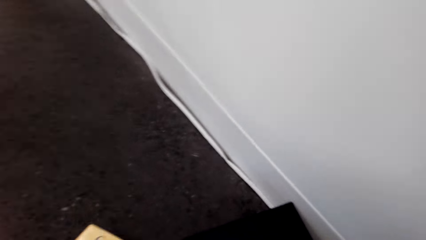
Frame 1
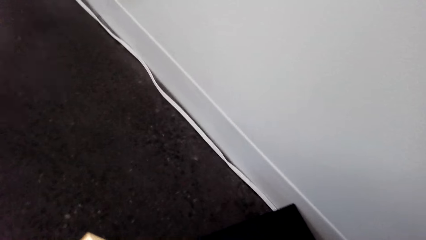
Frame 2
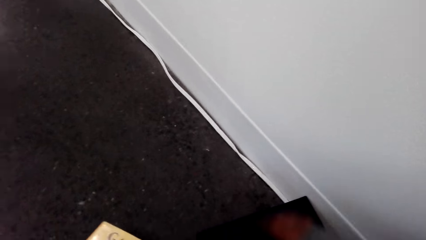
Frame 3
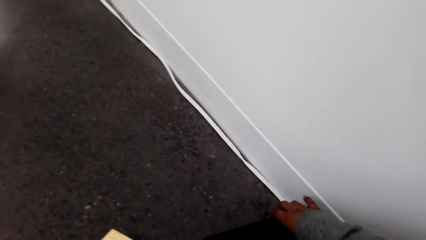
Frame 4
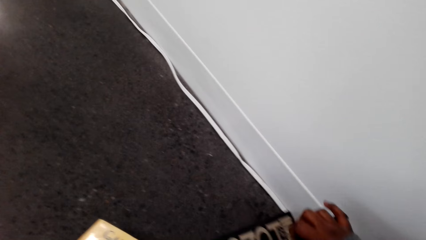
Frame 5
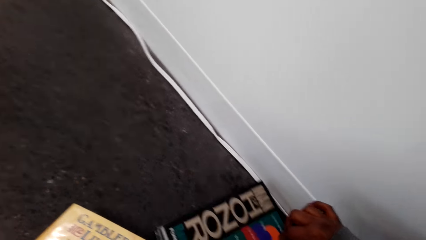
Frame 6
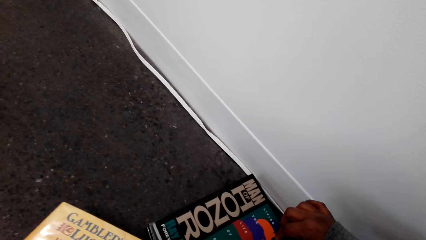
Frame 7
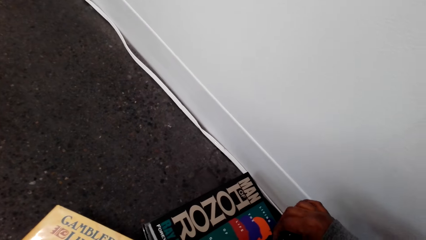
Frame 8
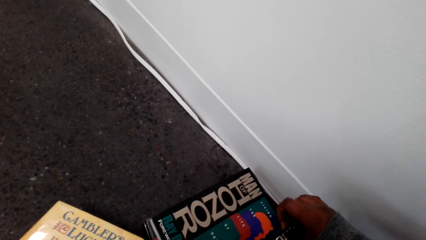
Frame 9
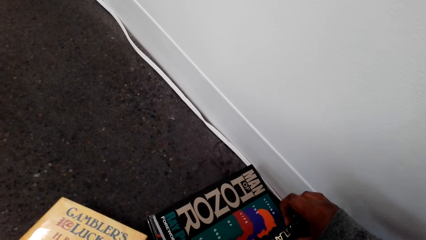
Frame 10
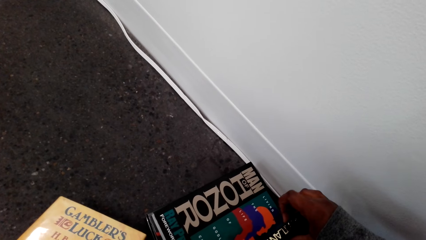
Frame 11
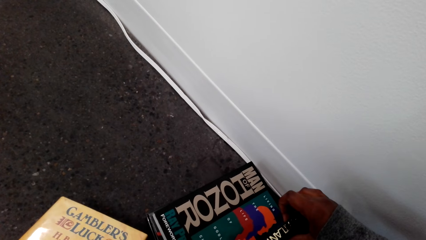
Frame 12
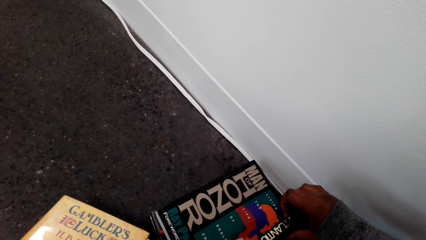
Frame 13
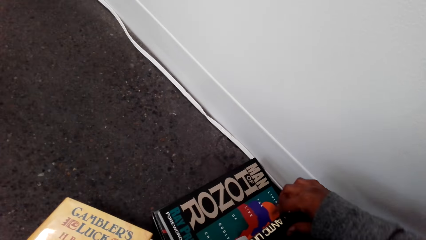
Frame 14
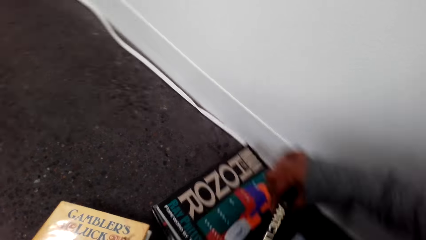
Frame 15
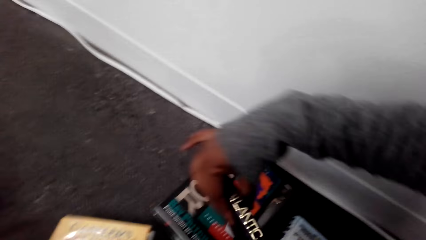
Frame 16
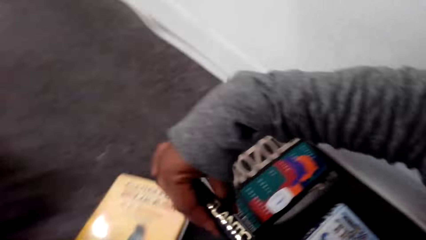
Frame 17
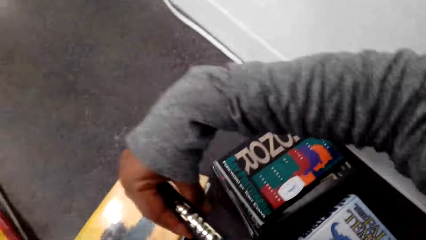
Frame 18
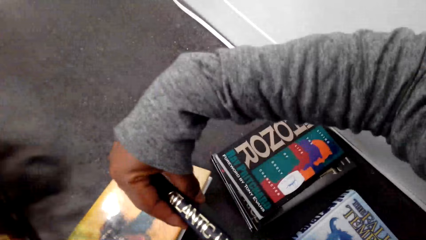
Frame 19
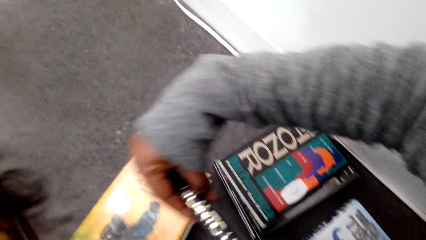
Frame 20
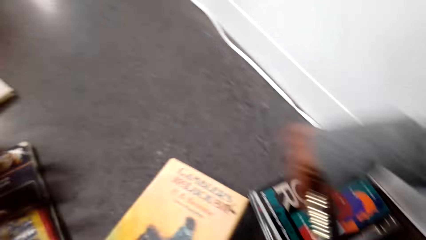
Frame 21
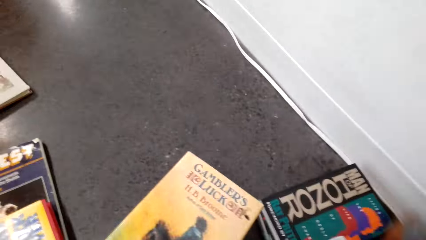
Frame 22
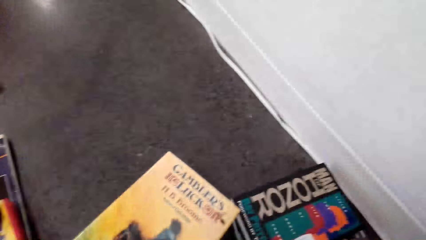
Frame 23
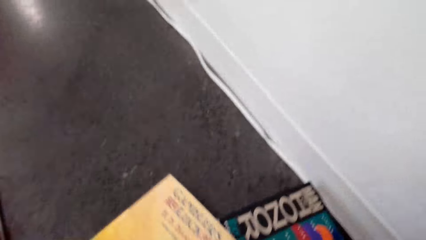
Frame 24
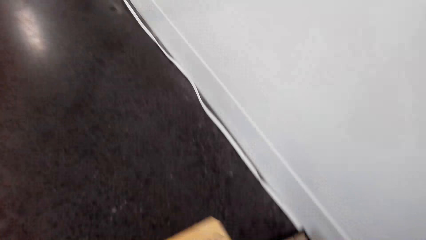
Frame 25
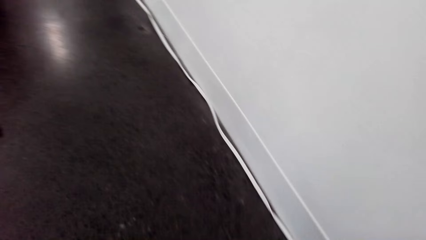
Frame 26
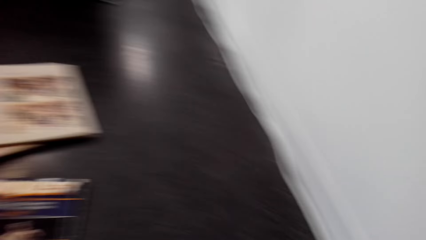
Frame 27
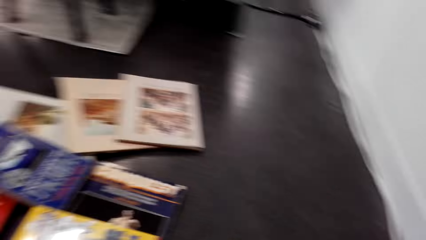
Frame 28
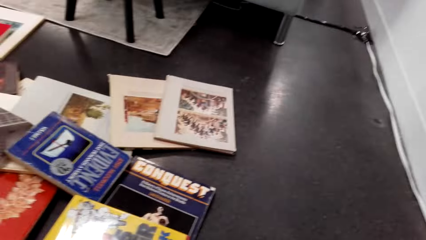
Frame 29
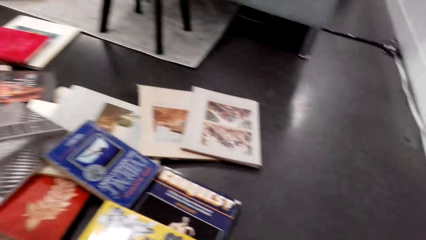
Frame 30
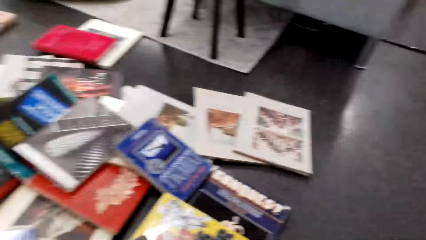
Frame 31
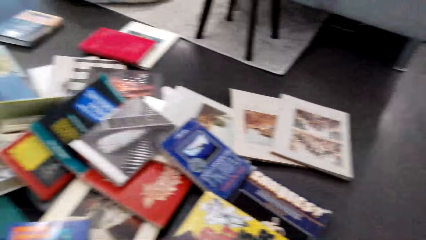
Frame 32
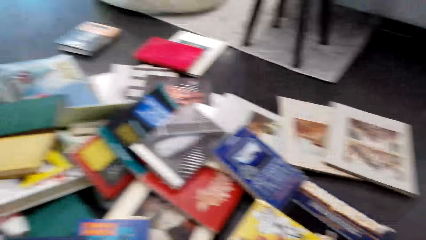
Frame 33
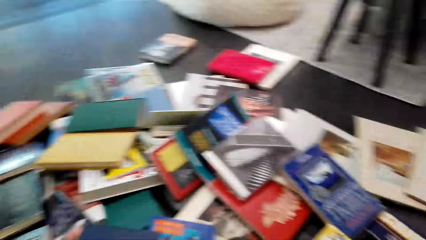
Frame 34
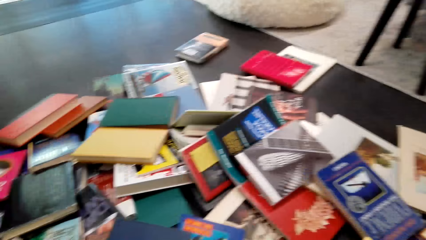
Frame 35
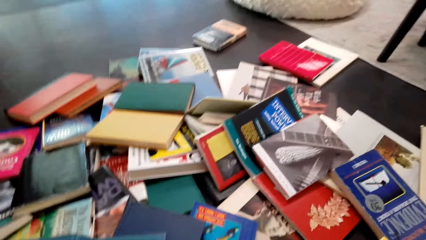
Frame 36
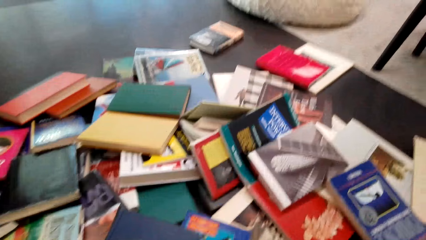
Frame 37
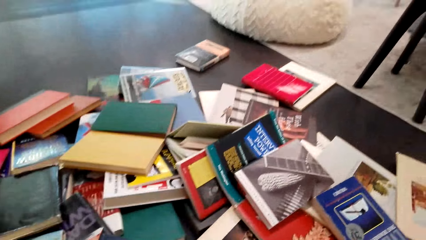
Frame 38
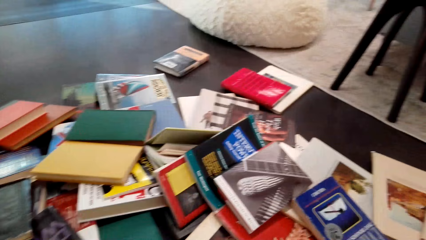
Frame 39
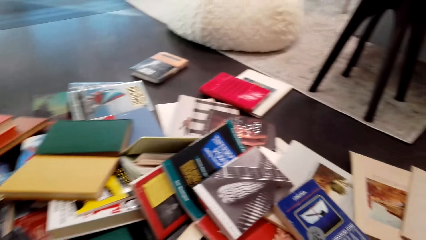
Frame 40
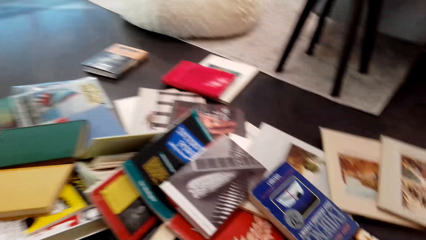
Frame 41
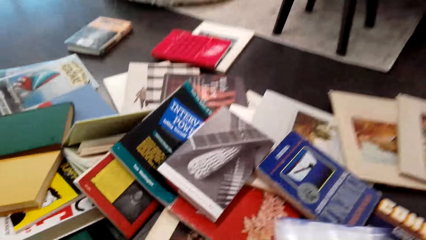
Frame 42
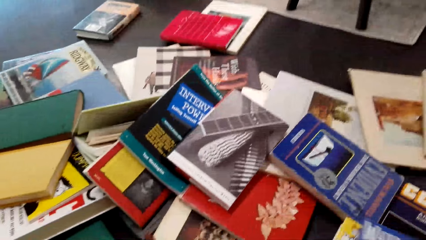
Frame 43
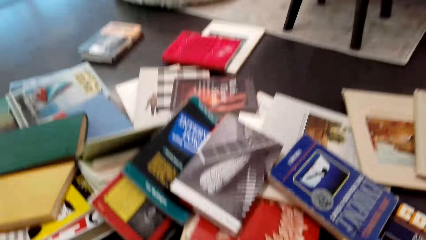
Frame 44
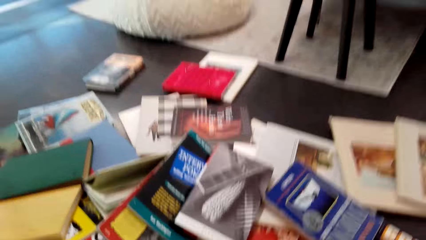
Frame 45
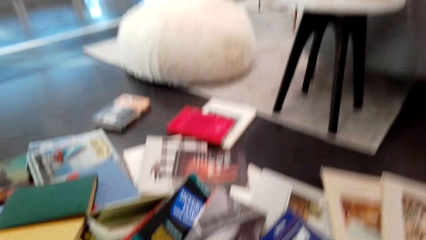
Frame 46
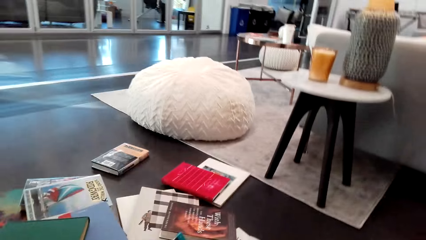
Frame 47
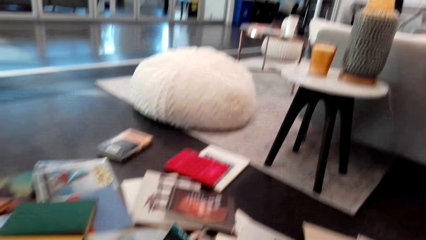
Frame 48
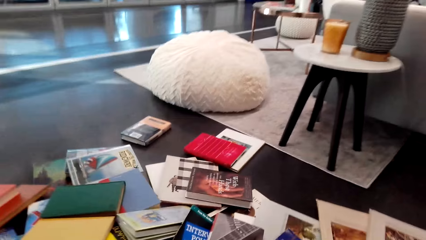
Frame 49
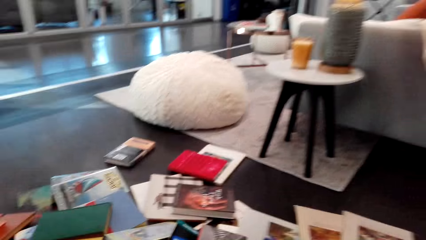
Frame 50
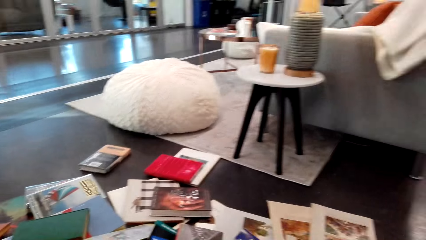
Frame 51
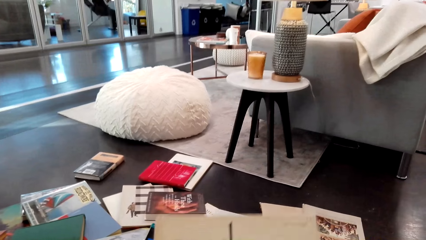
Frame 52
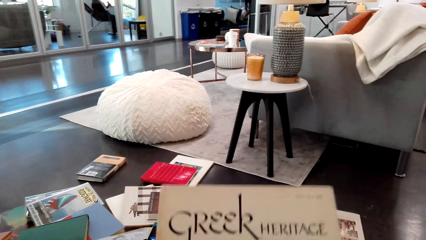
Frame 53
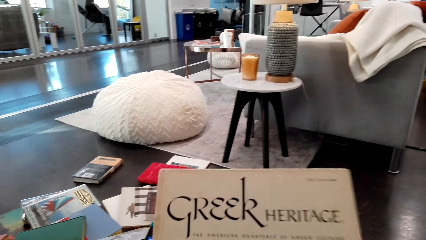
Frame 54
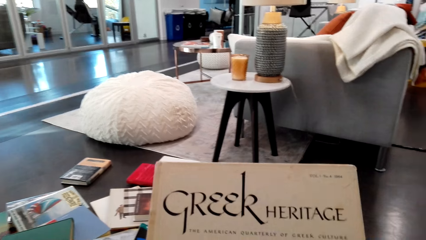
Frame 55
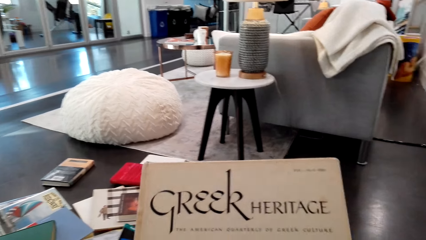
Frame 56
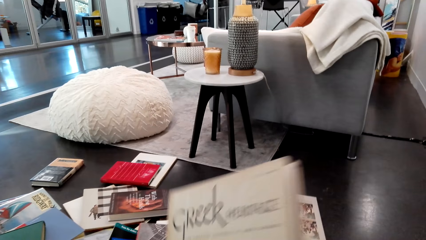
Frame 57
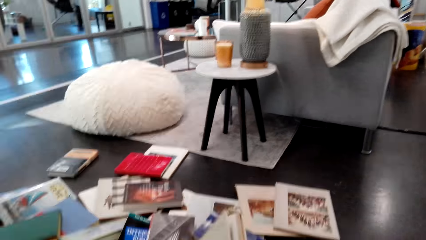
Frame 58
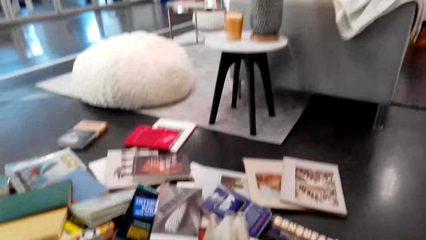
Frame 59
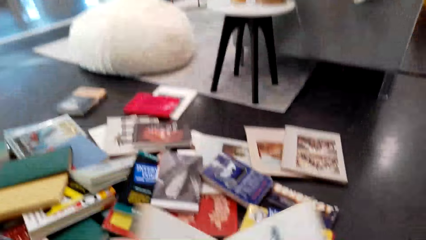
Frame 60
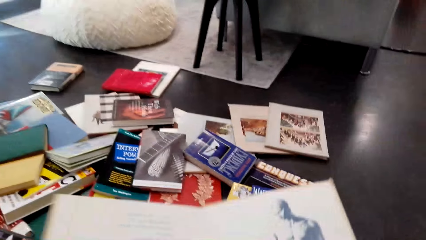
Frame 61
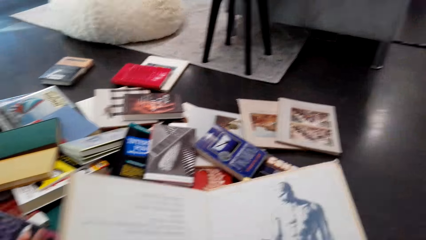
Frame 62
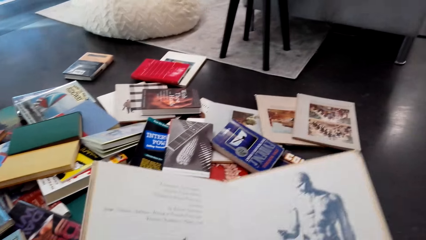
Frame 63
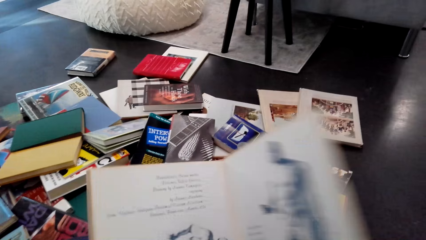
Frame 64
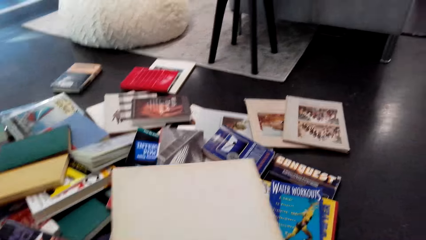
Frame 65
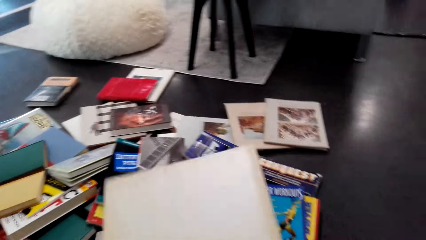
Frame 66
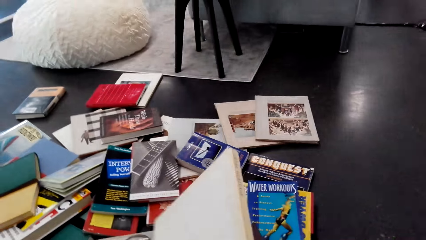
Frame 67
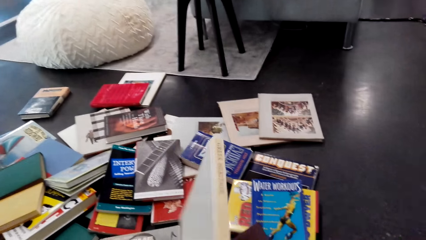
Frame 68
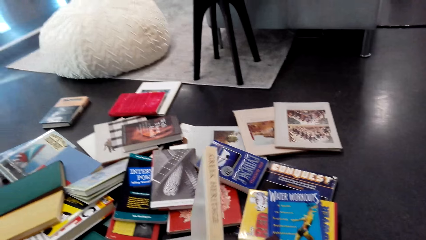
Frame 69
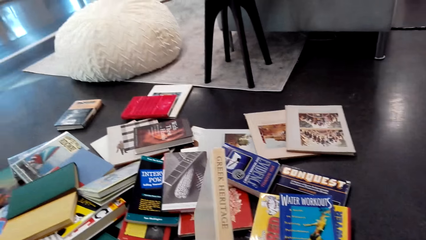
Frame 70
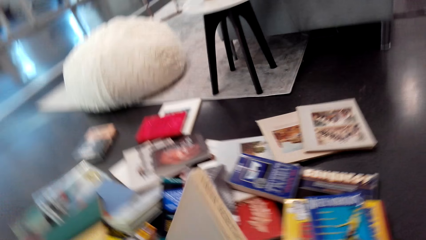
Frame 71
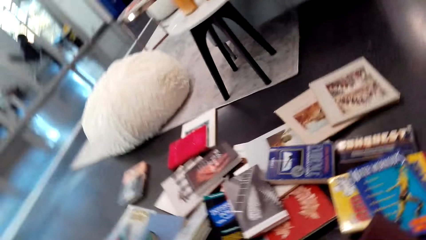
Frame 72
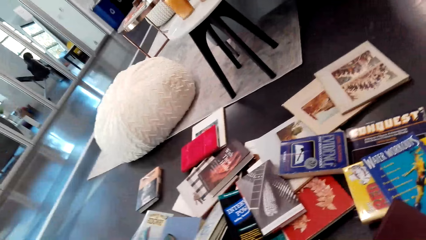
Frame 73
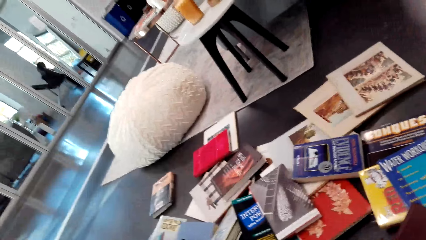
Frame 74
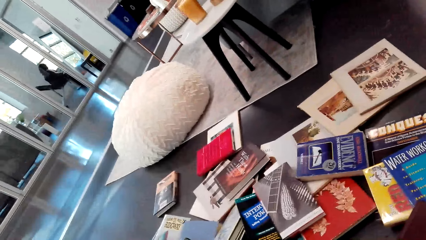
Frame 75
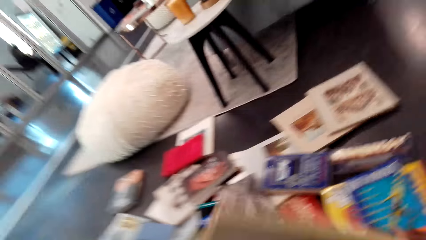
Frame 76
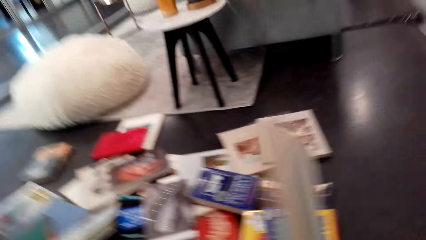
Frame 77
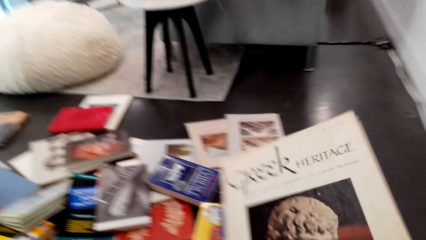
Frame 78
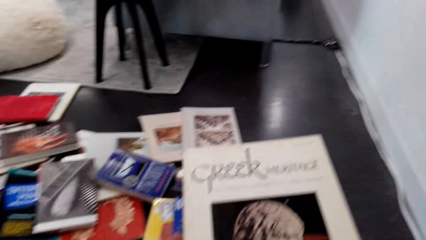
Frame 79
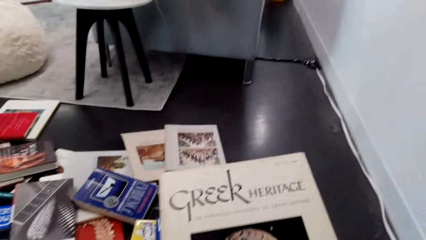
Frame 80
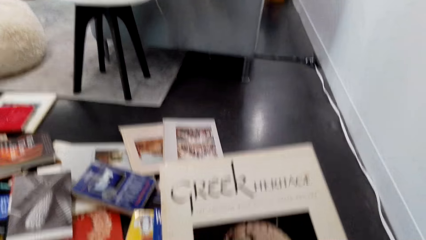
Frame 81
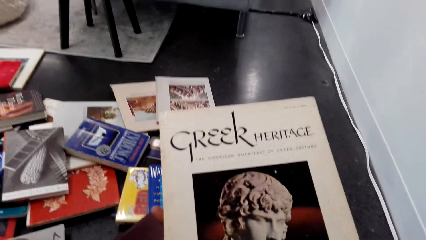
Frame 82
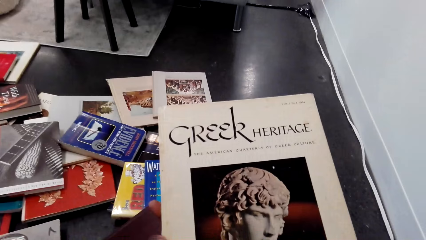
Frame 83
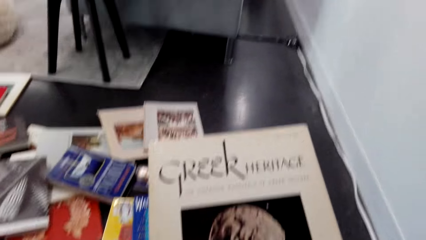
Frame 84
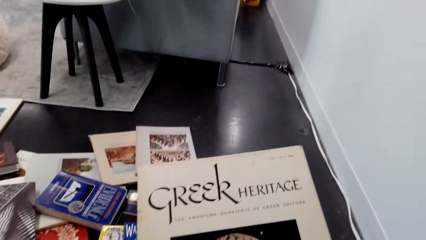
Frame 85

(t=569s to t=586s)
The camera wearer puts the books on top of books. They hold books in both hands. They move a book with the right hand. They look around. They take the book on the floor. They move books with the right hand. They hold the book with both hands. They lift the book. They open the book in both hands. They close the book with the right hand. They hold the book in both hands.
